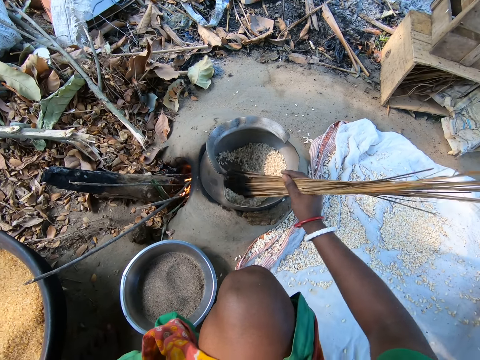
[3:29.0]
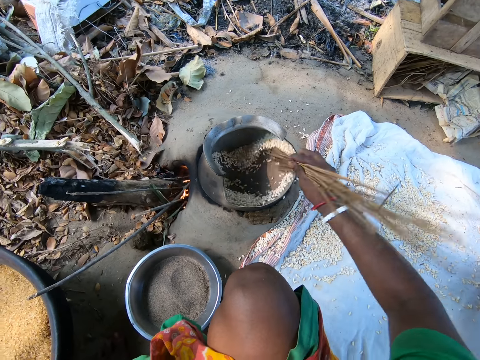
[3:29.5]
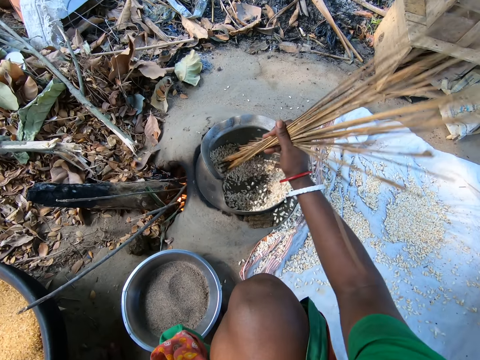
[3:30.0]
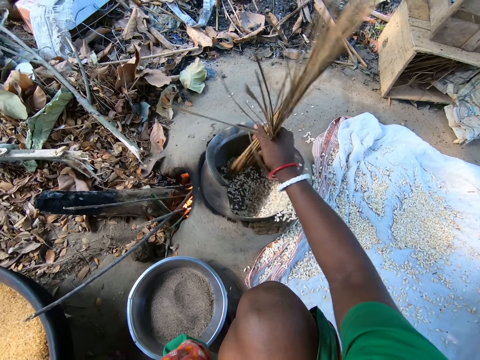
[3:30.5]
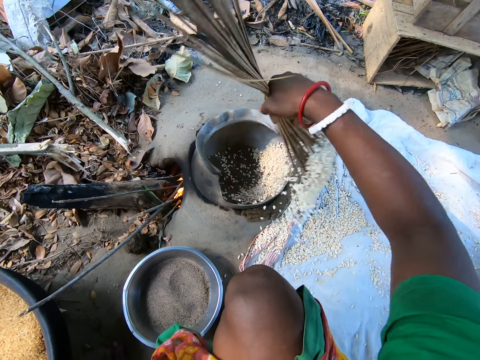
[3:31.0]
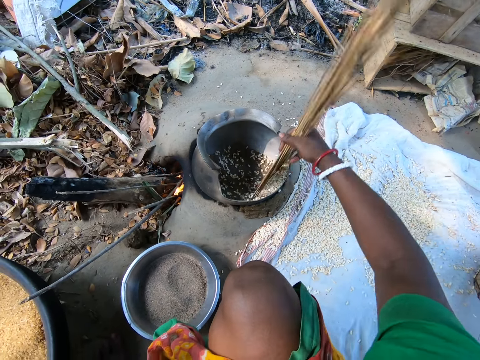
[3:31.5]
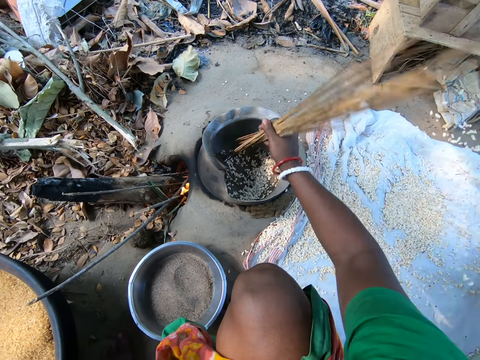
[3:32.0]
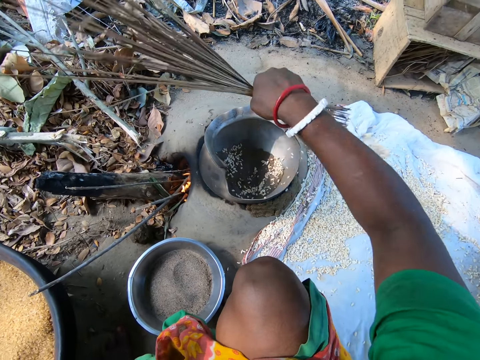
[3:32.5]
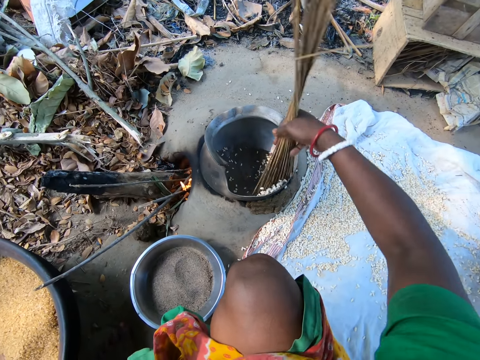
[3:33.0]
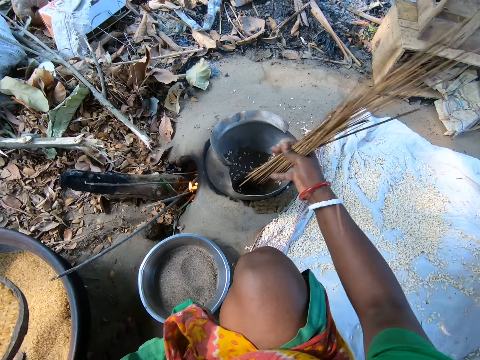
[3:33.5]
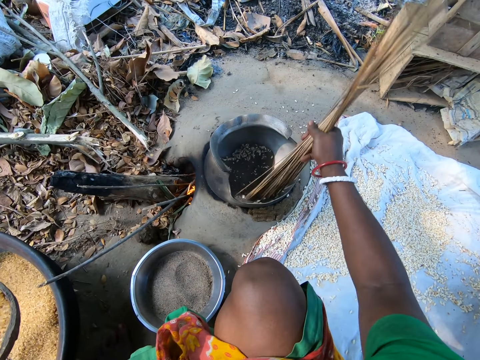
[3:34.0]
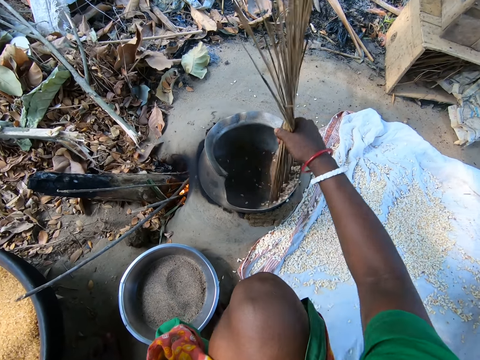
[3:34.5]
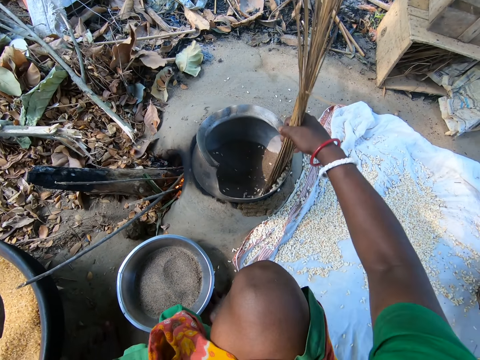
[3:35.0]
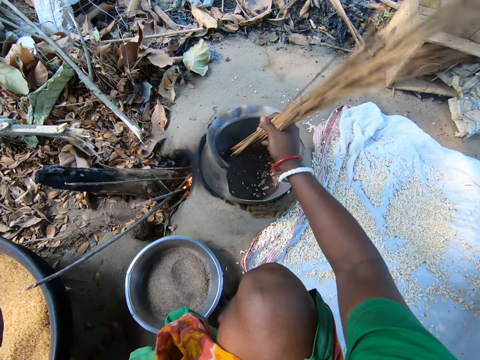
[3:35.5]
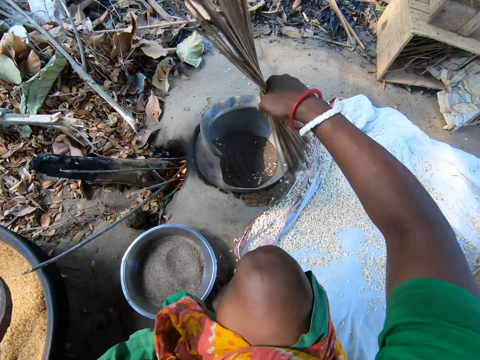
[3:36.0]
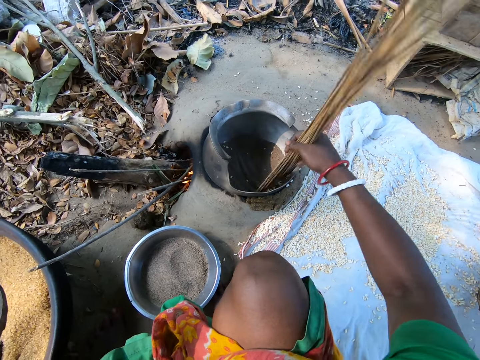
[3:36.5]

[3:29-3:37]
The camera wearer drops the cooked wheat on the mat on the ground. They push the rice out of the cooking pot.

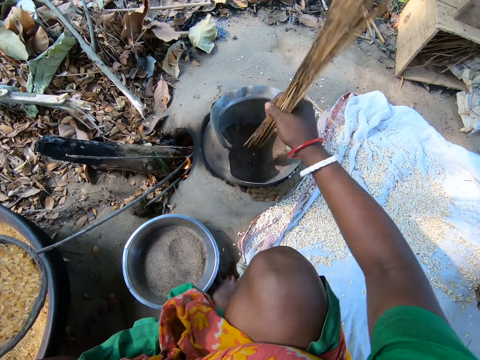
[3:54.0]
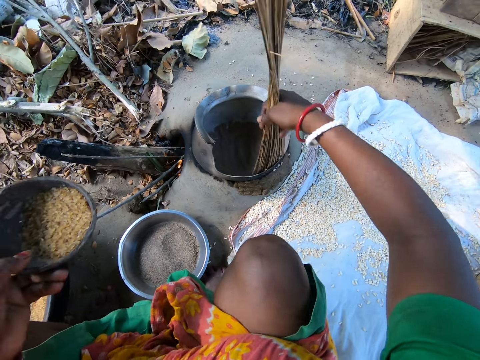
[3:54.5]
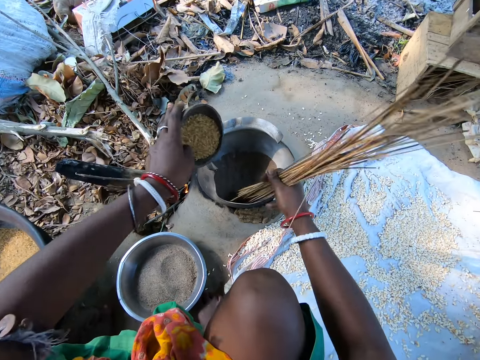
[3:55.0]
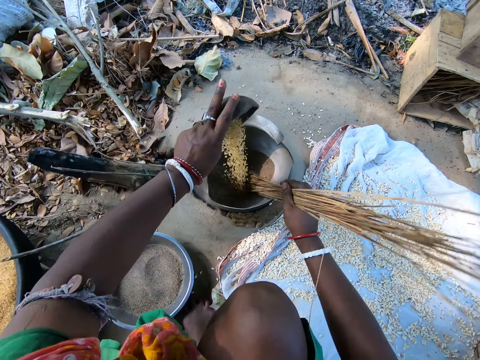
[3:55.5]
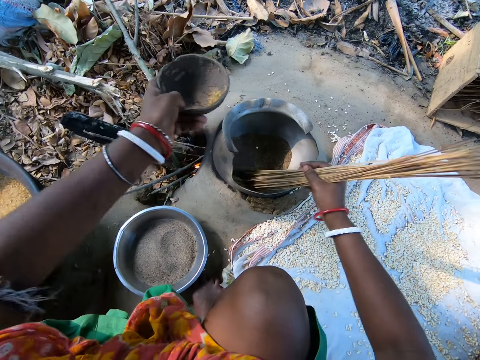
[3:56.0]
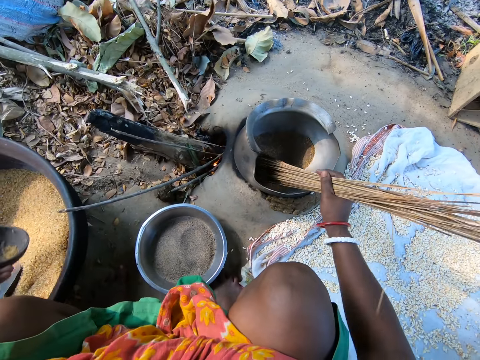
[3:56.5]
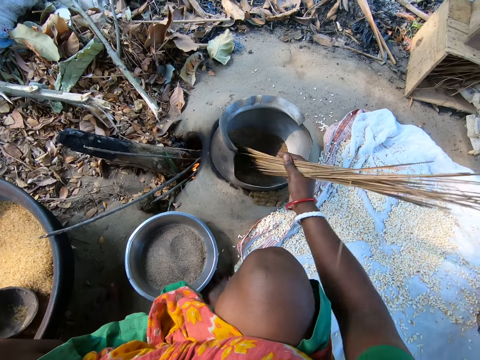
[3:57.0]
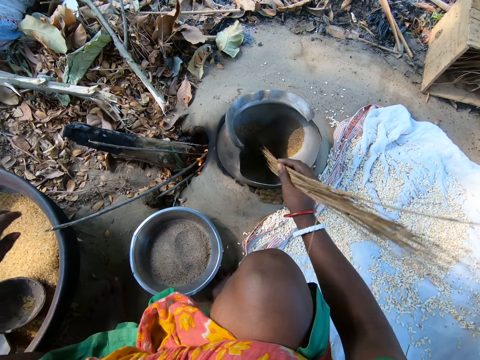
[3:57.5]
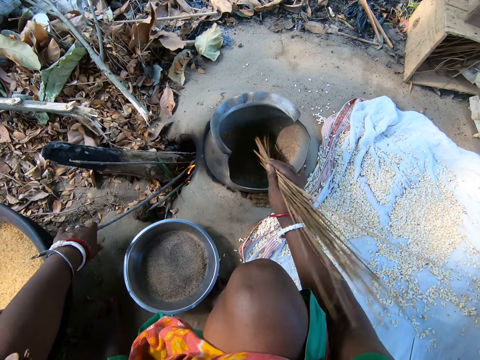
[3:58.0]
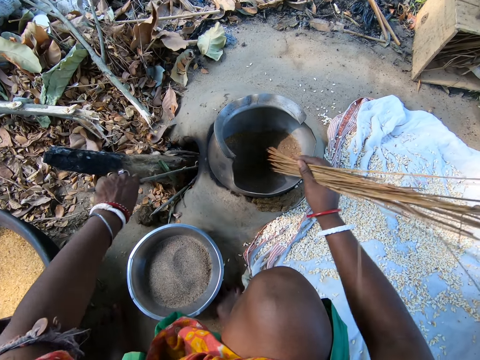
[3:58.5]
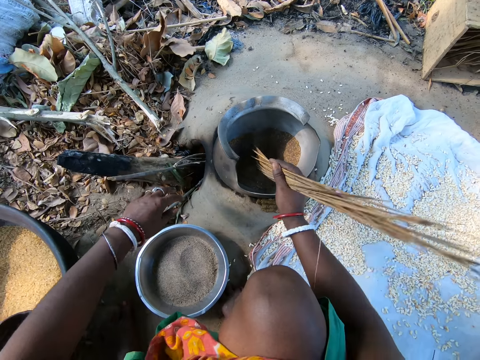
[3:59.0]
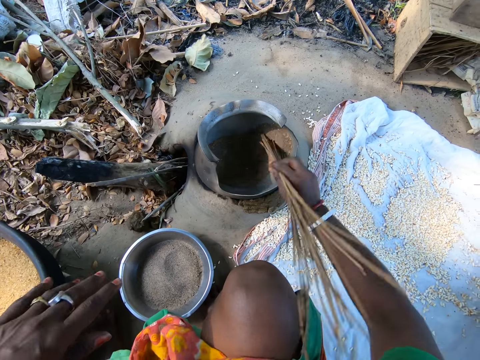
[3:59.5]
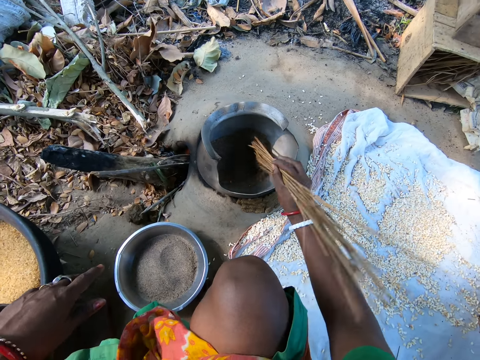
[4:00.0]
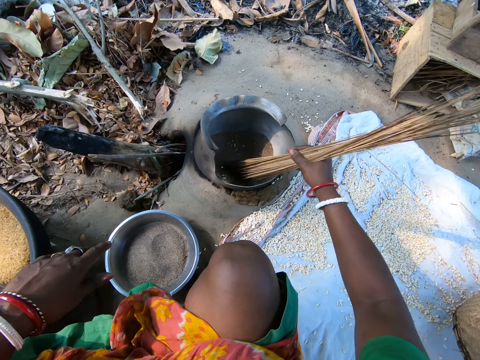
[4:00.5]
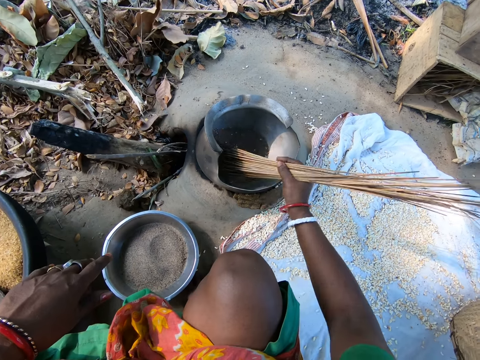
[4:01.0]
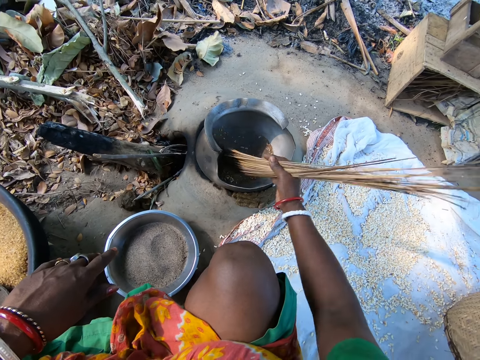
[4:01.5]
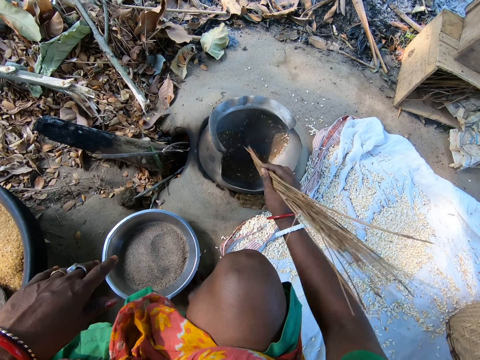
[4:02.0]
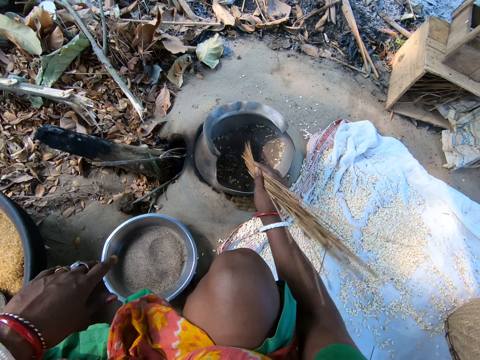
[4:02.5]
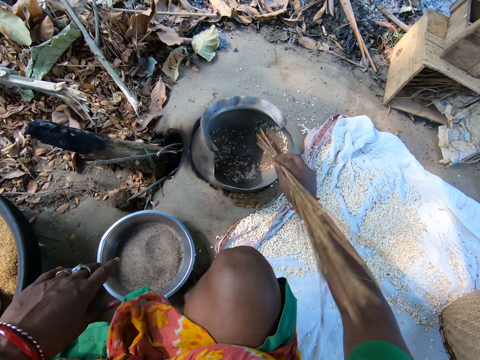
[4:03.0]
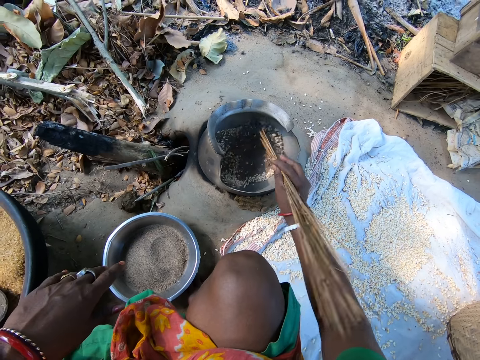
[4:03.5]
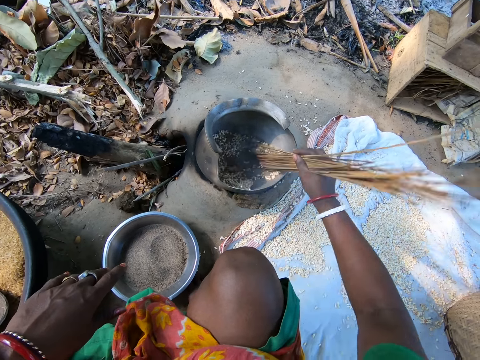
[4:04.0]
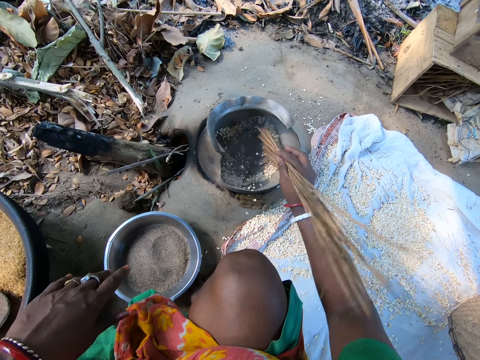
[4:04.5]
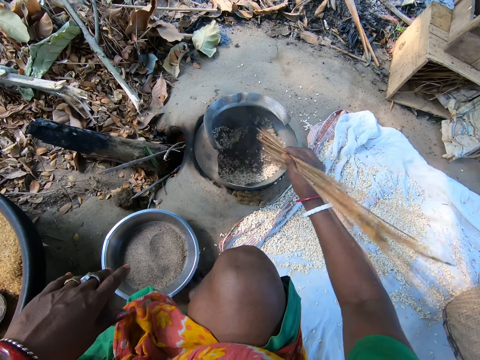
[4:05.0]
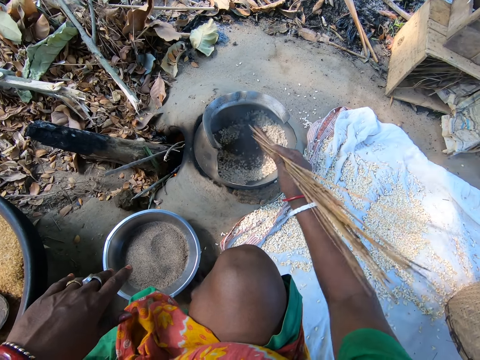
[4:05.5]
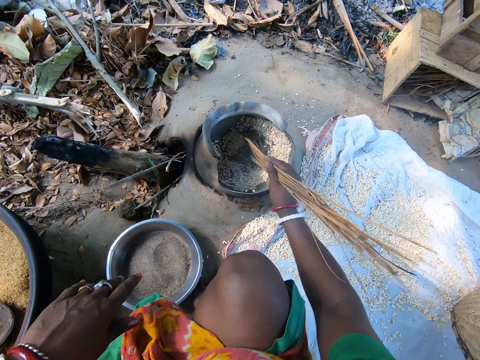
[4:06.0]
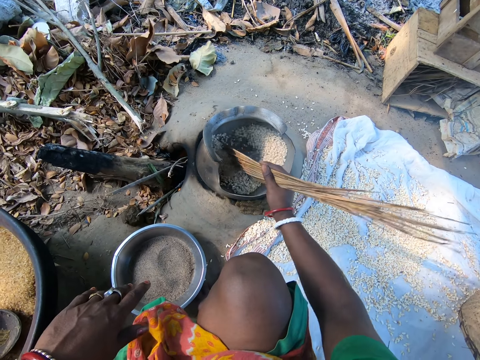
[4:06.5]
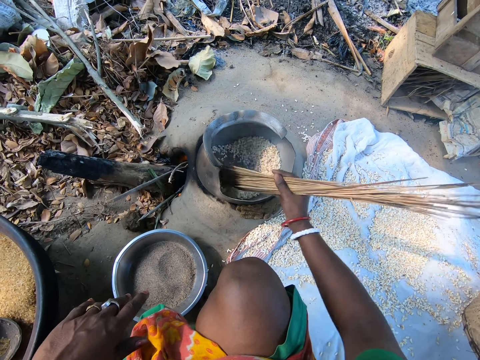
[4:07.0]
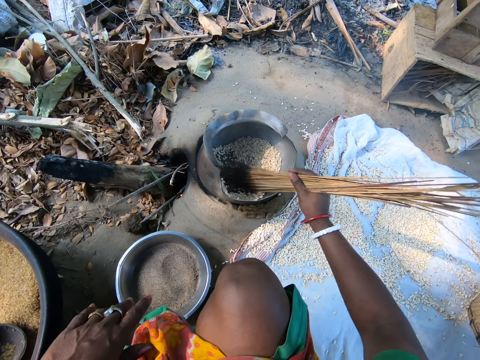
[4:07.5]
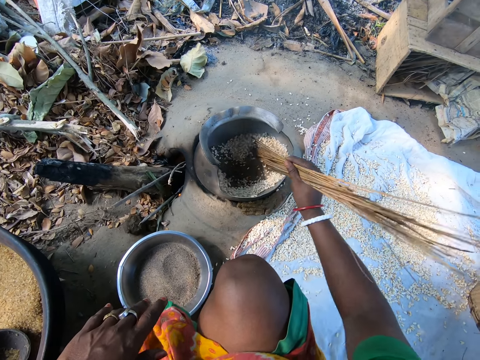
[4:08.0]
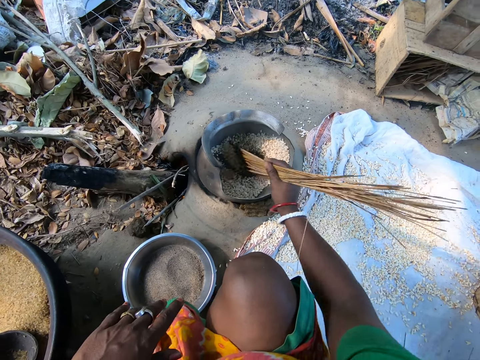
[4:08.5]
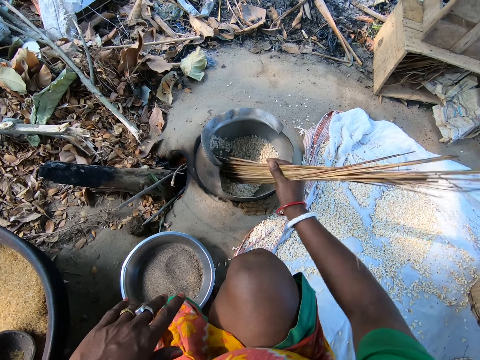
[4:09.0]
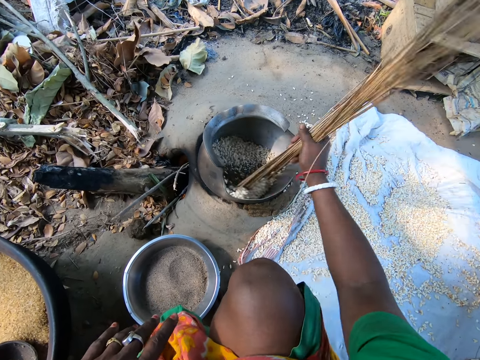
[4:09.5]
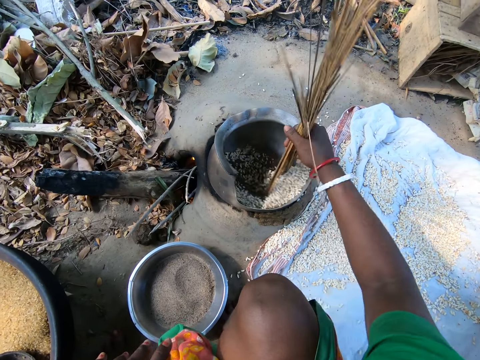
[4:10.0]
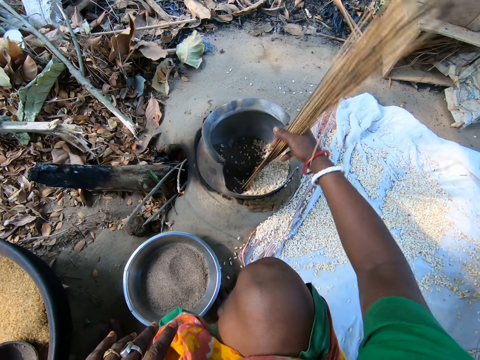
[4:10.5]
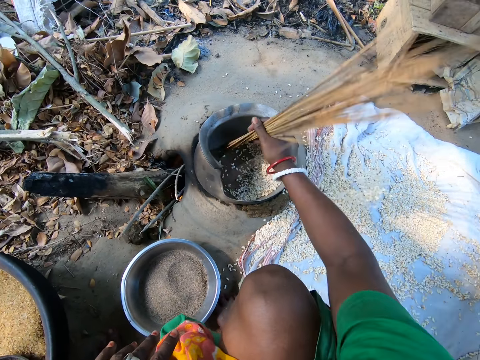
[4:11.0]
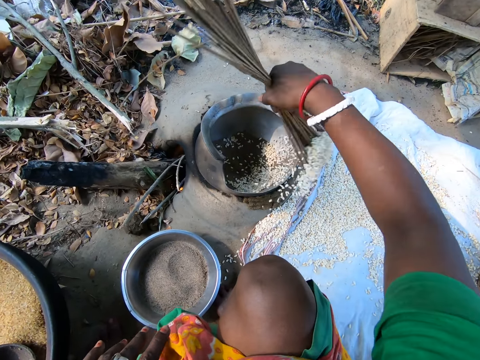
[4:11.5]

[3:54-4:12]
The camera wearer pours rice into the cooking pot. They stir the rice with a bunch of sticks. They push the firewood into the traditional firewood. They stir the mixture with the bunch of sticks. They throw out the rice from the cooking pot on the mat on the ground.
